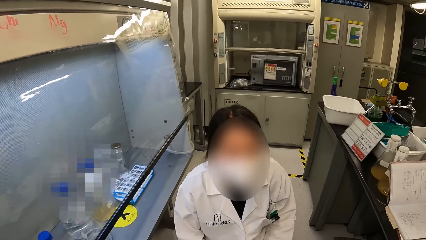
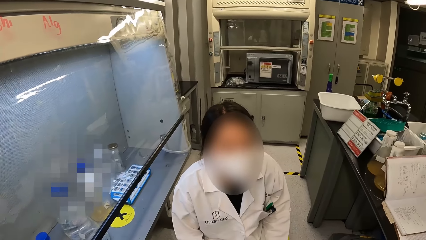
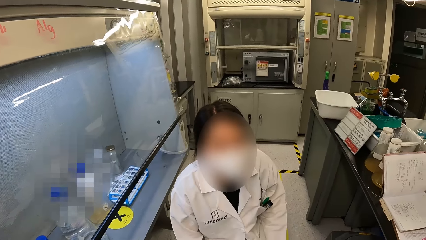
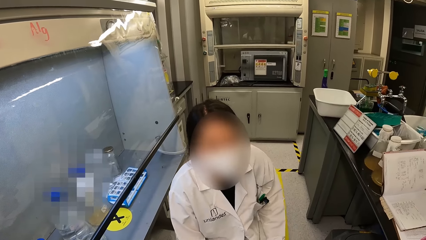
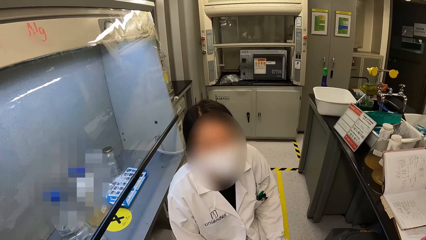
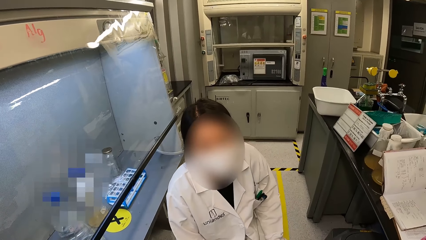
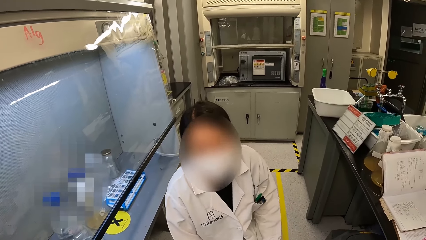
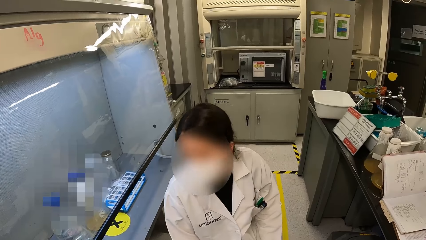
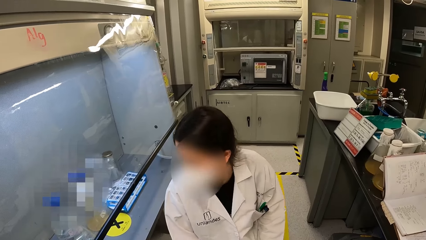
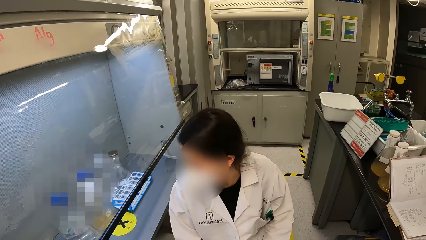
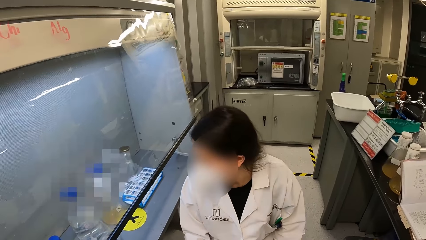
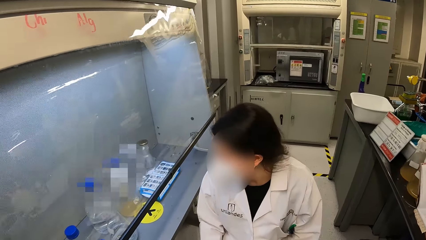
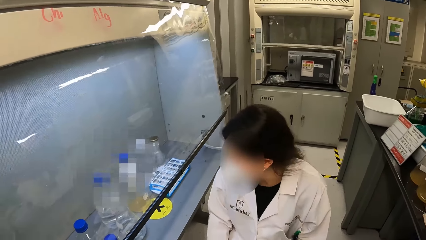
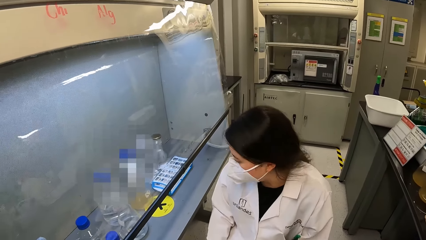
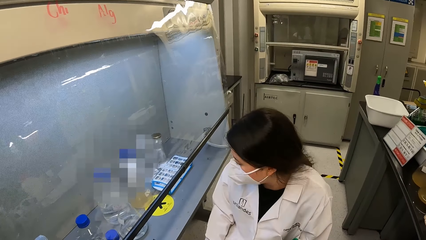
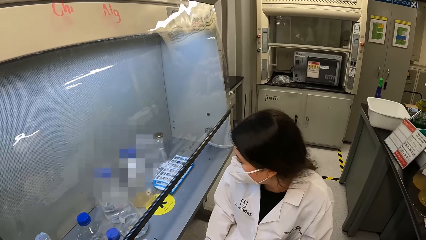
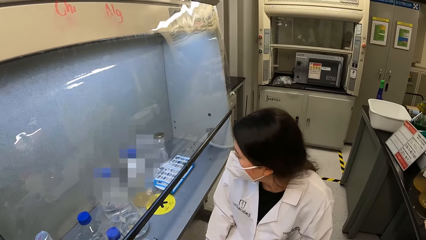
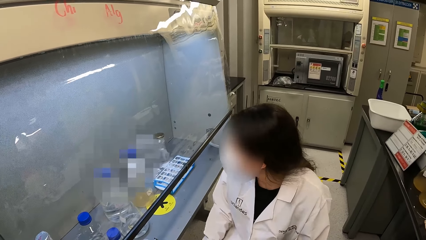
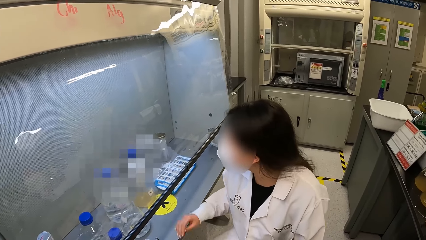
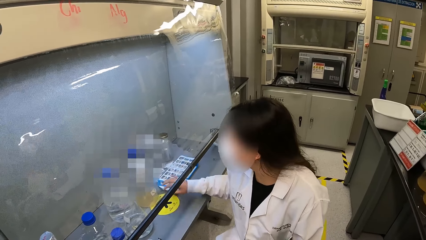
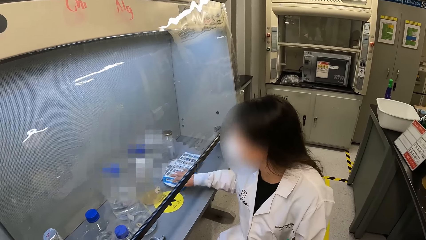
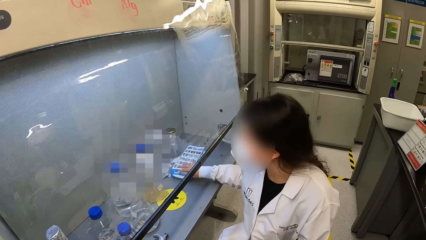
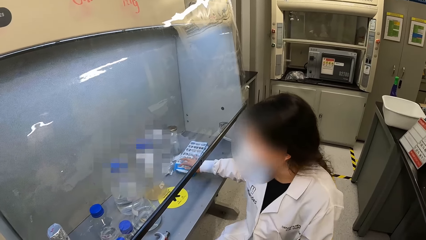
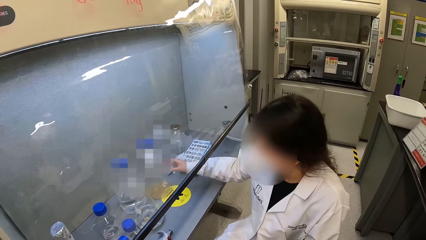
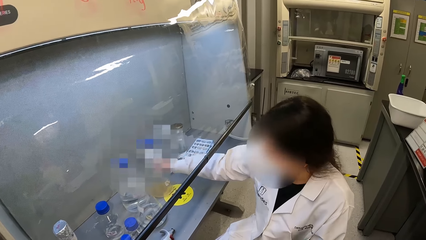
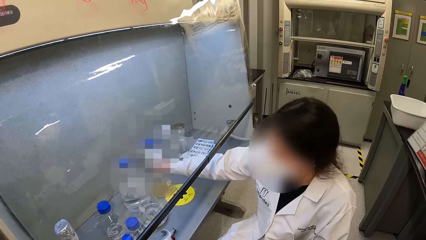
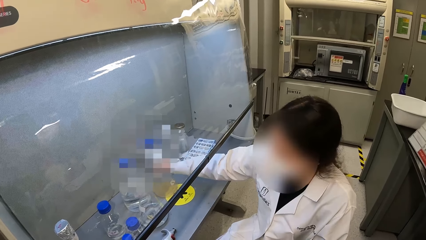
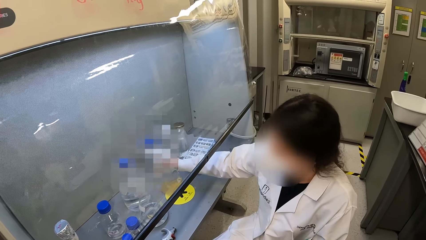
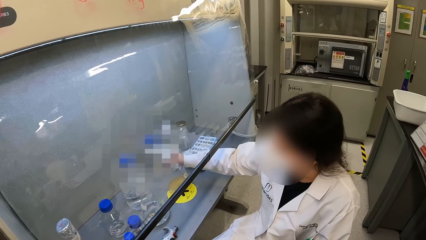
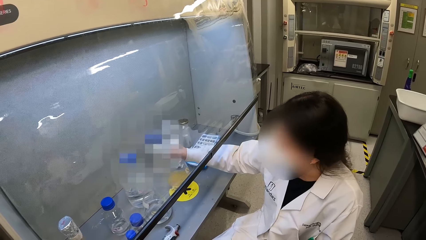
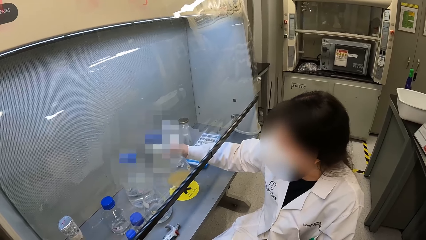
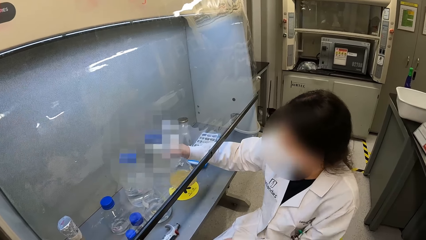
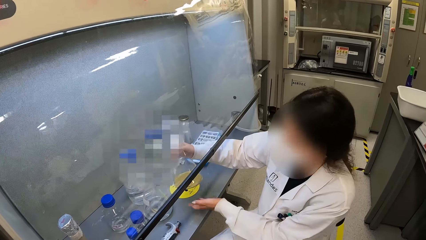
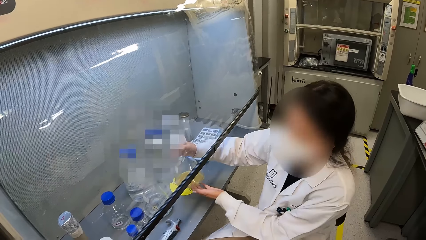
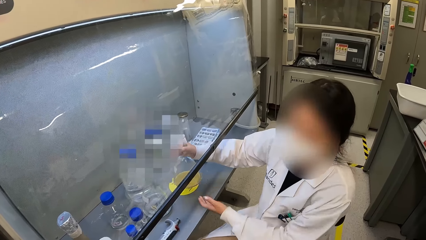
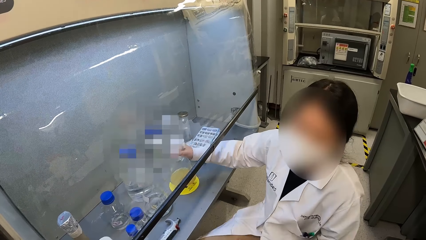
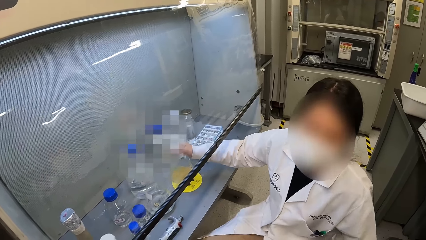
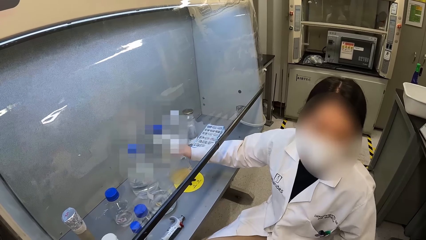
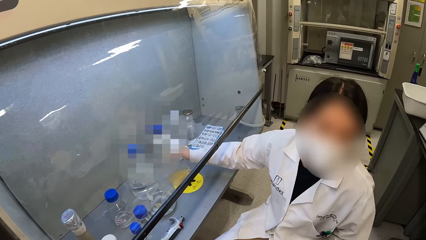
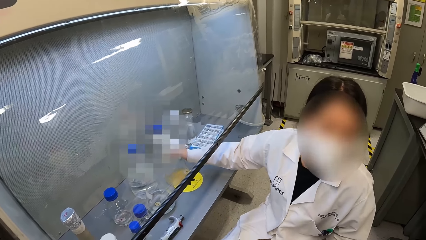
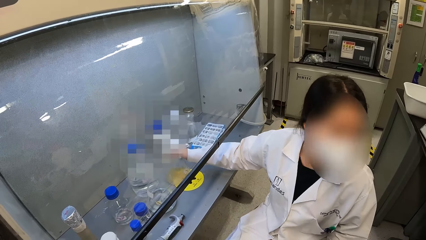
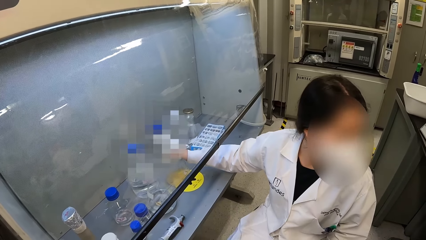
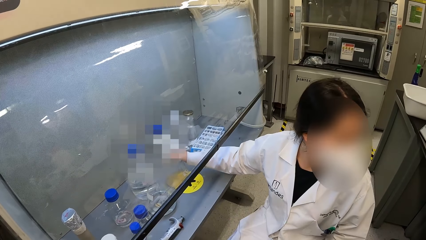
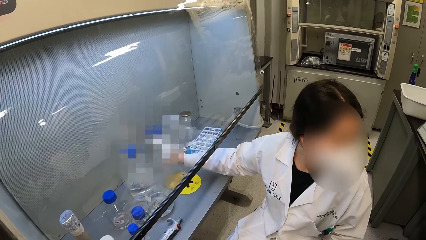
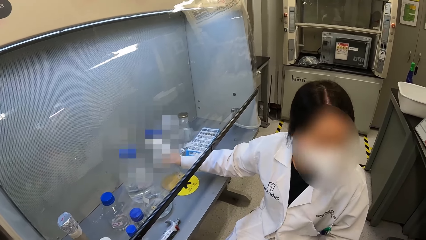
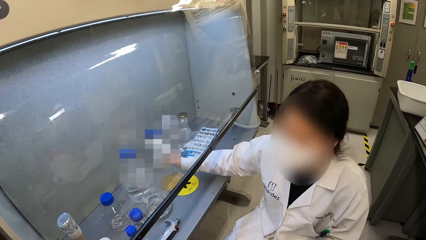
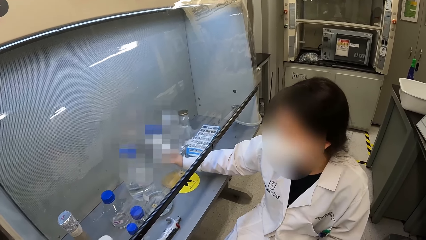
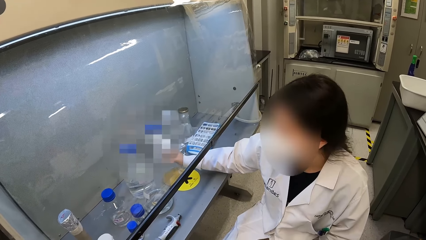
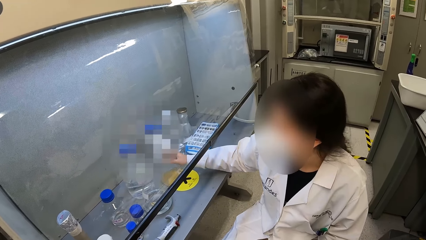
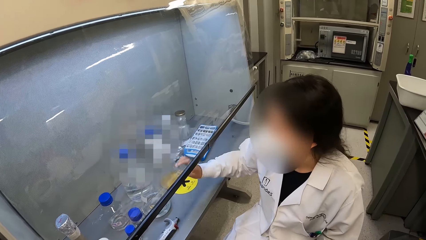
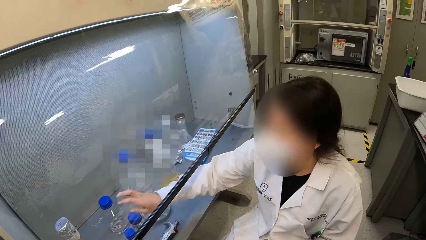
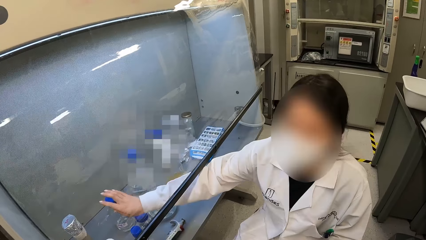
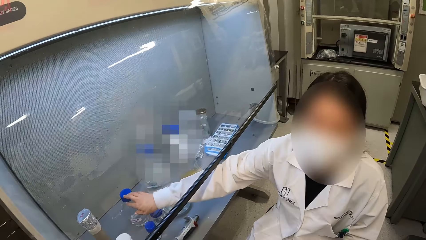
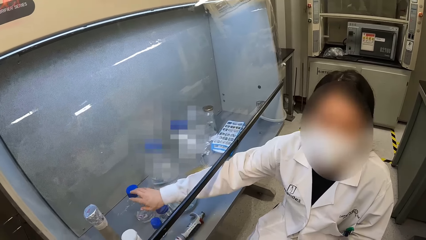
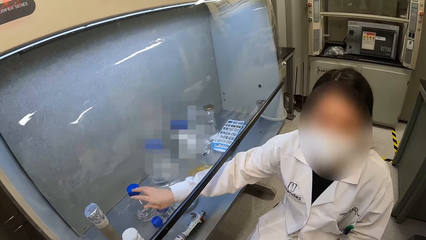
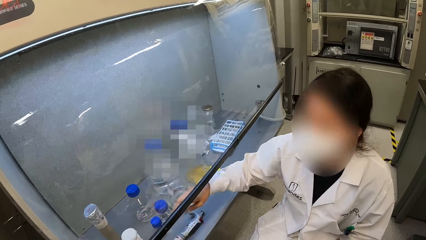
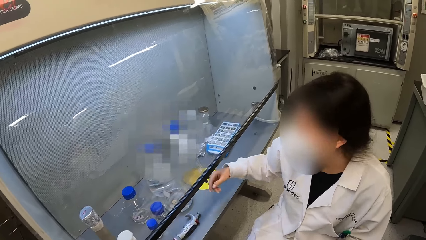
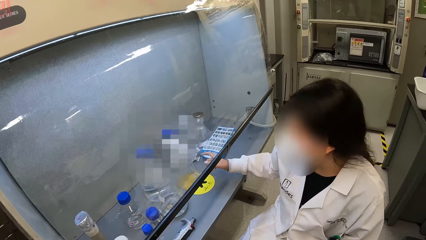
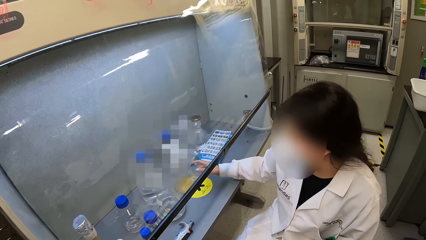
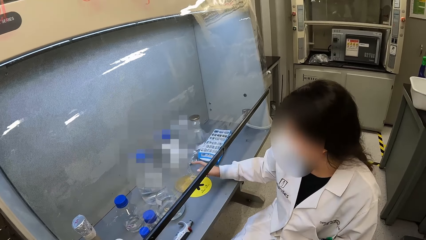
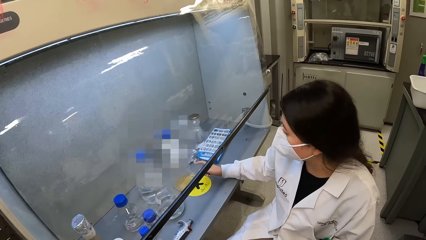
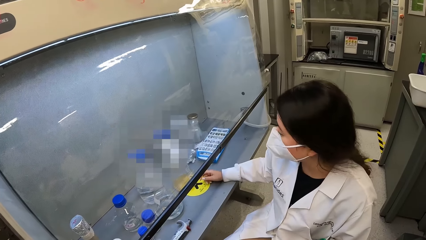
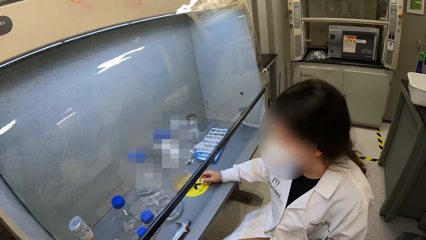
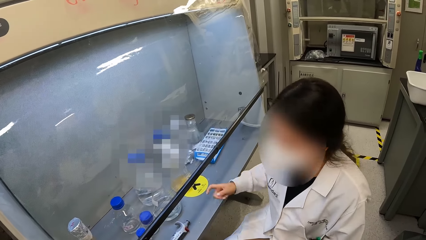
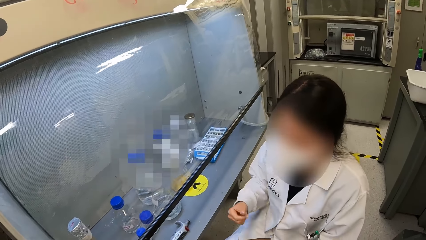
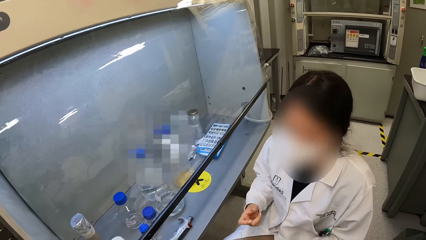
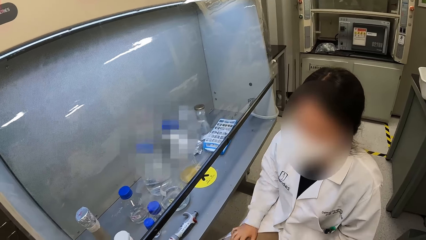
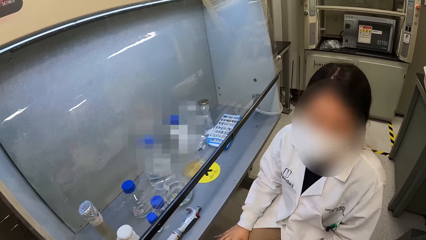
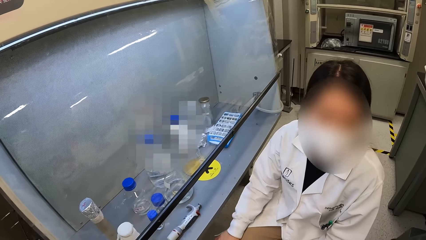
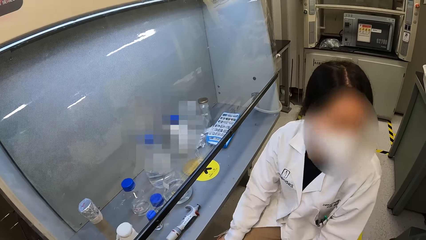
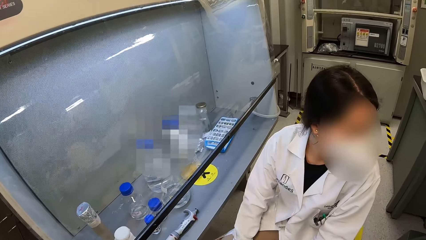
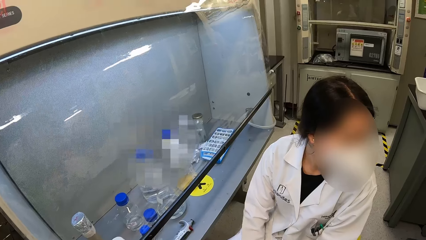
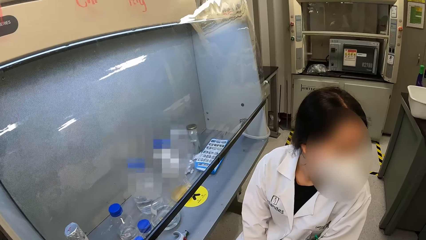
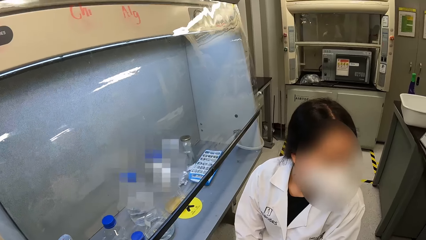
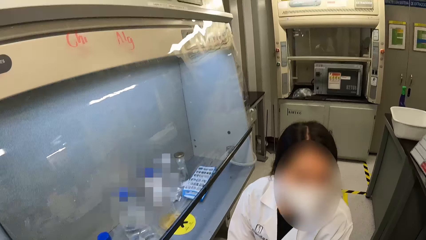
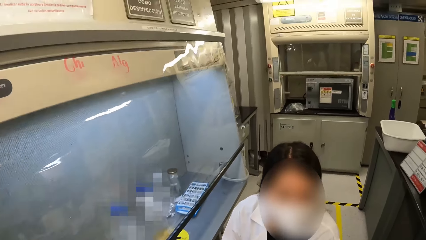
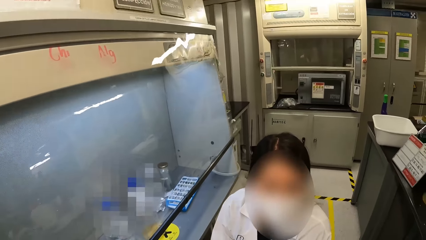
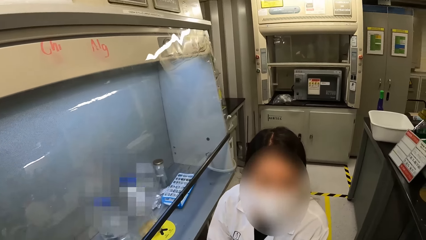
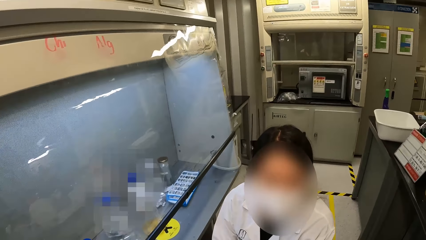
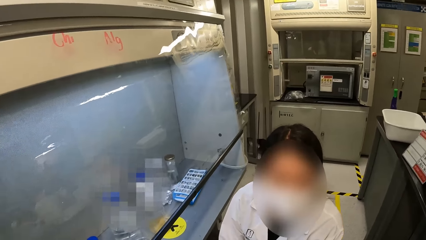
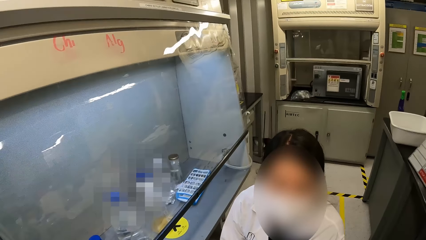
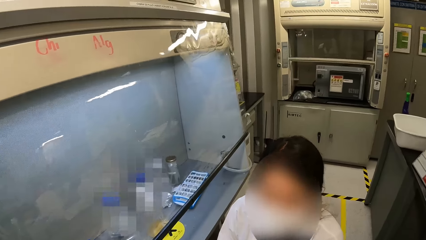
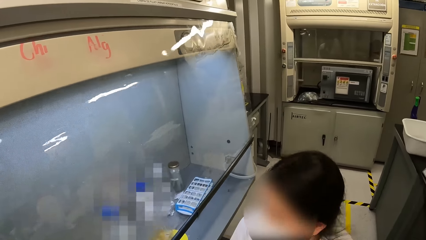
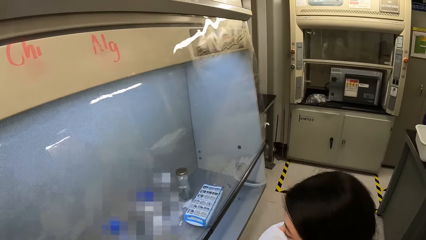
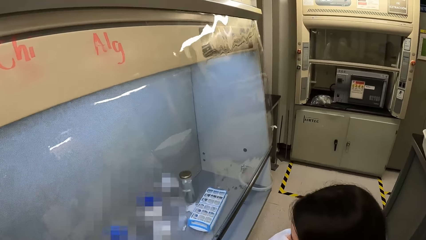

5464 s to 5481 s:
A lady moves a carton in the laminar flow cabinet. The lady picks up a lab beaker or Florence flask. The lady touches the lab beaker with the left hand. The lady holds the Florence flask with her hands. The lady puts the lab beaker in the laminar flow cabinet. The lady touches the lab beaker. The lady taps a bottle with a hand. The lady taps the Florence flask with a finger. The lady puts a hand on her thigh. The camera wearer looks at the lady.
